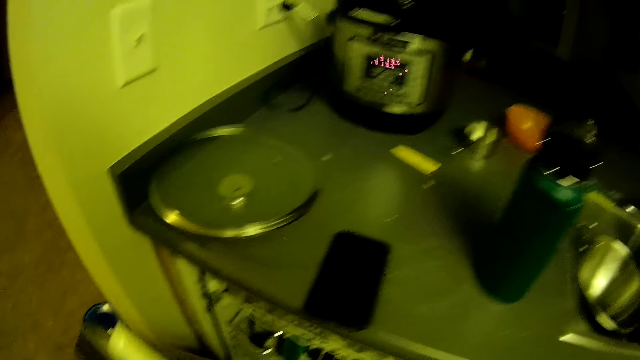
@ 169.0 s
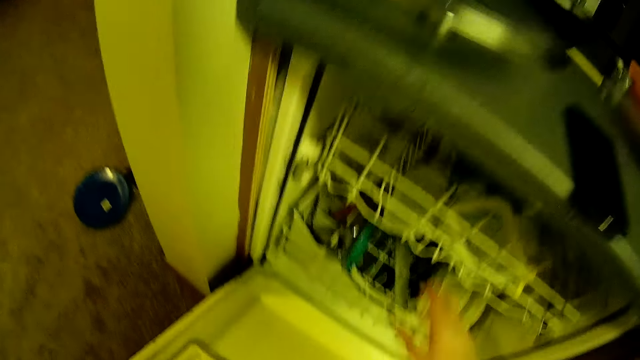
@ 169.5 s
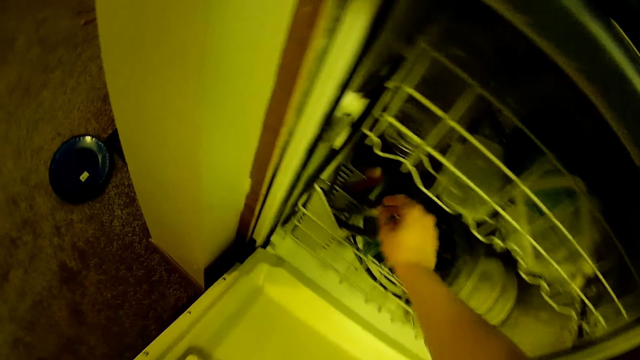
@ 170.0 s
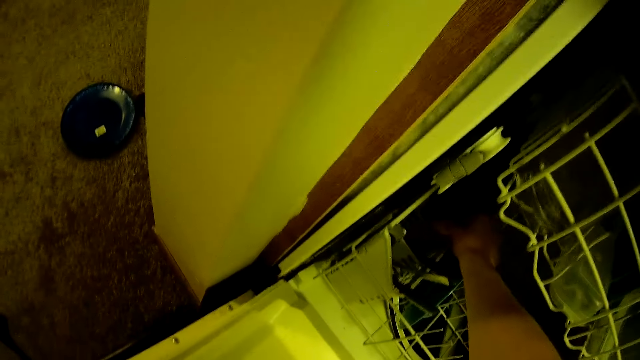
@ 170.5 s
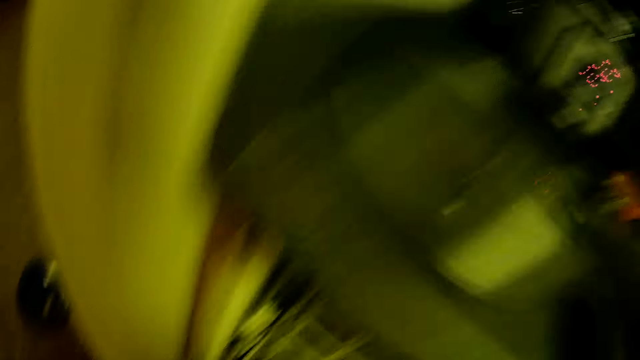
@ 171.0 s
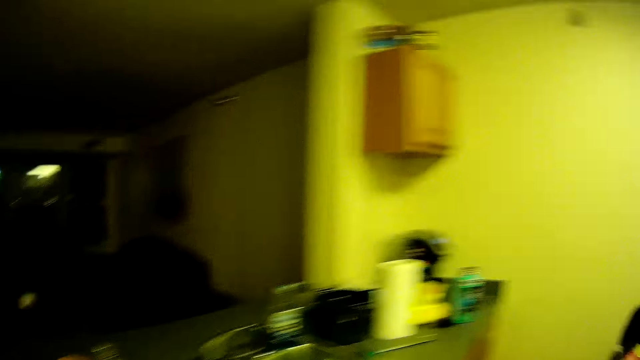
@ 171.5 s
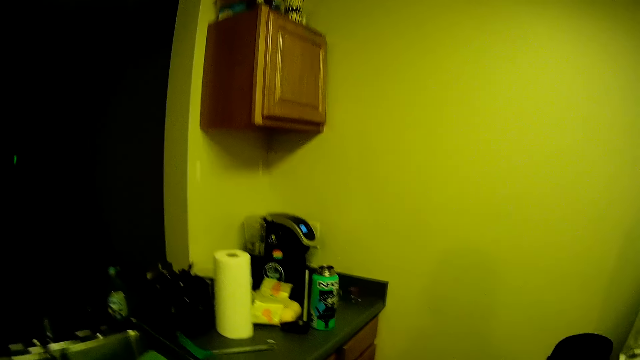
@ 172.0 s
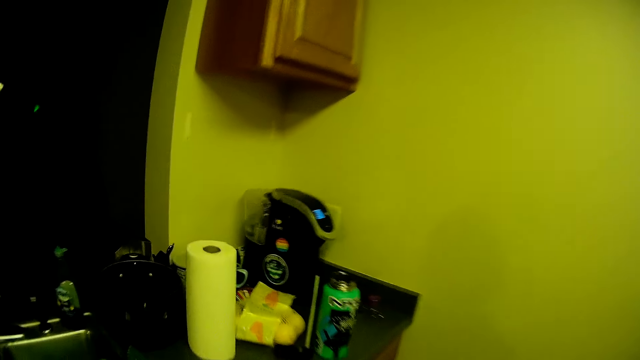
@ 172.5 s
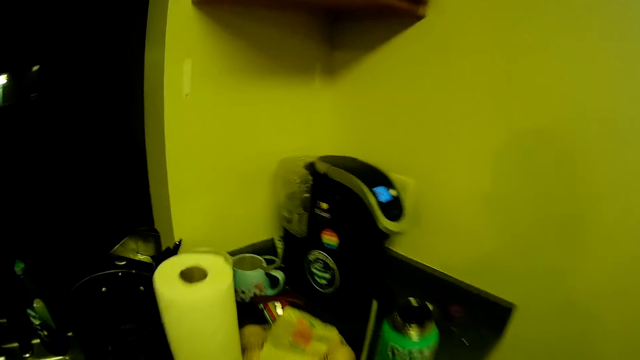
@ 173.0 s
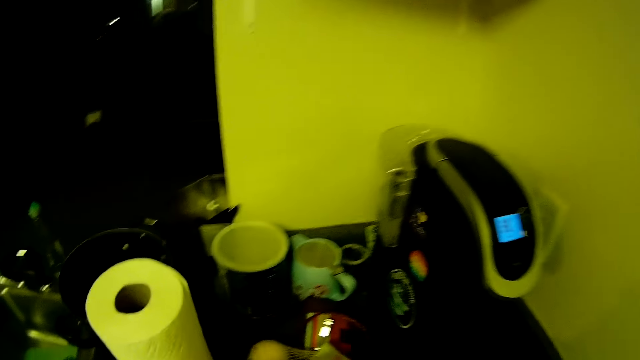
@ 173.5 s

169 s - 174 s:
The camera wearer opens a rack cabinet or dishwasher with her left hand. She picks up a knife from the rack cabinet with her right hand.

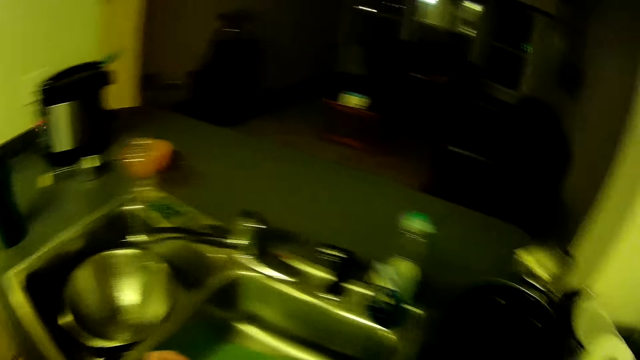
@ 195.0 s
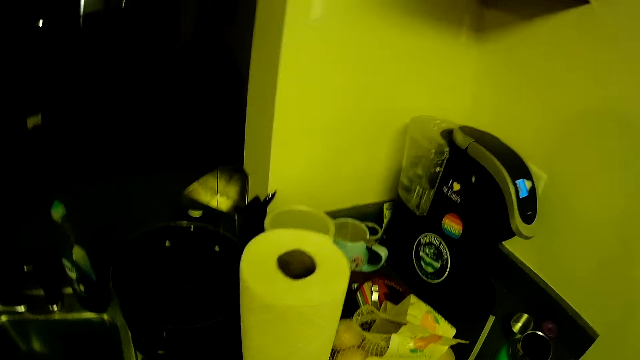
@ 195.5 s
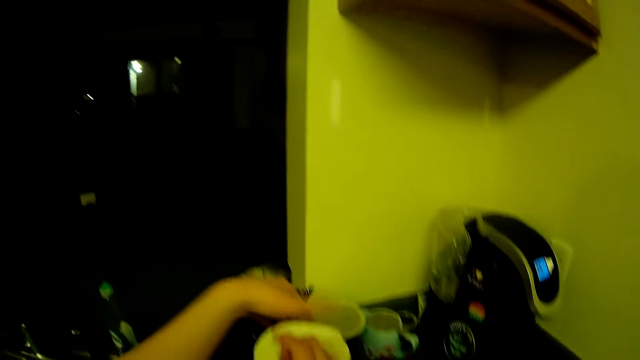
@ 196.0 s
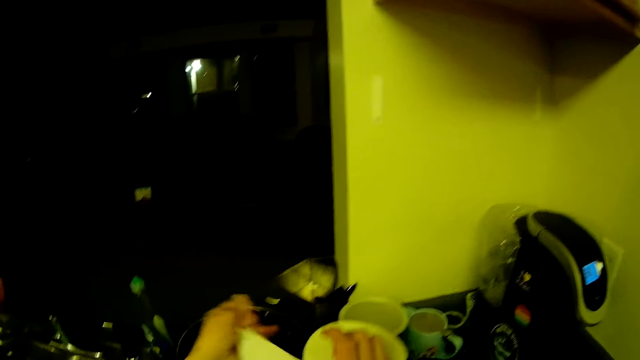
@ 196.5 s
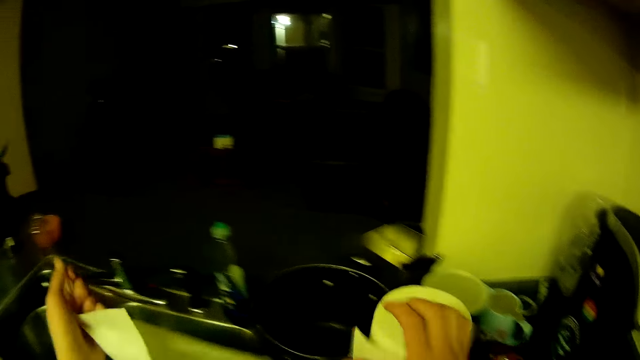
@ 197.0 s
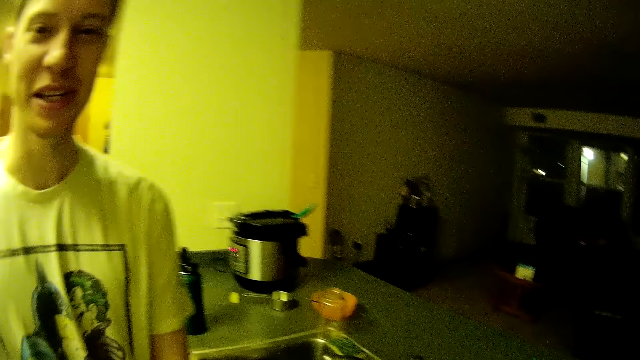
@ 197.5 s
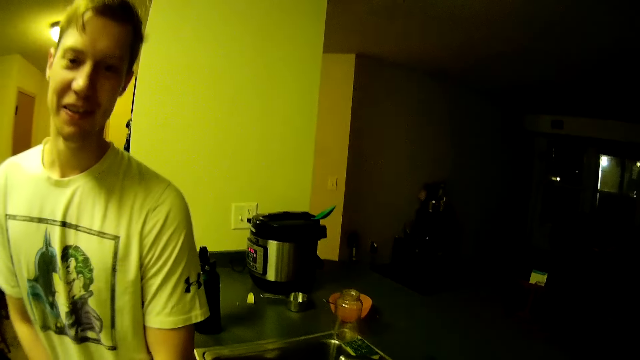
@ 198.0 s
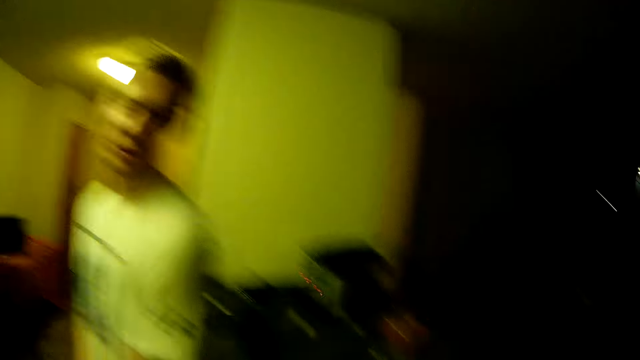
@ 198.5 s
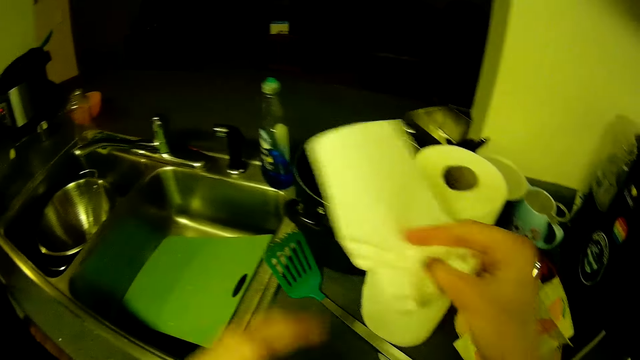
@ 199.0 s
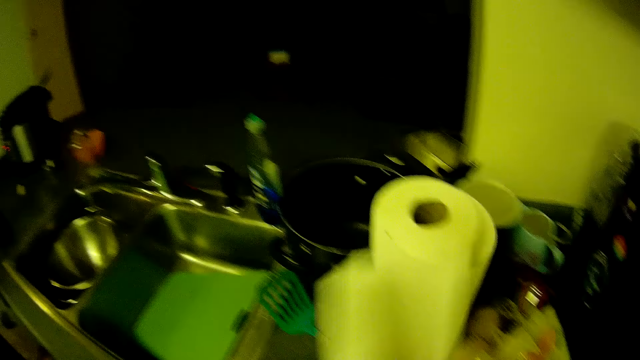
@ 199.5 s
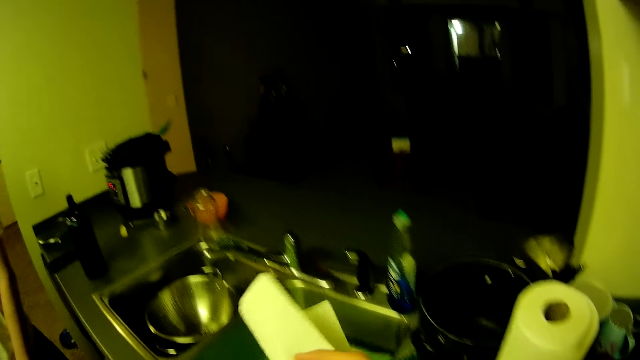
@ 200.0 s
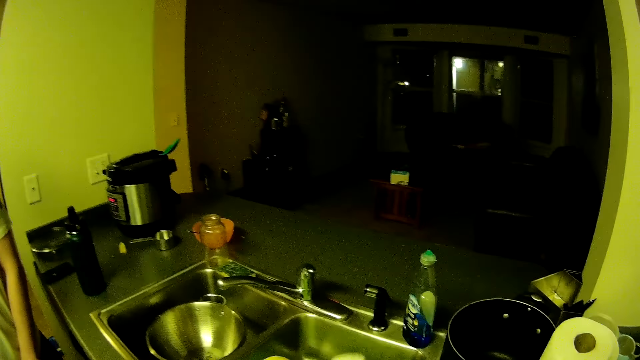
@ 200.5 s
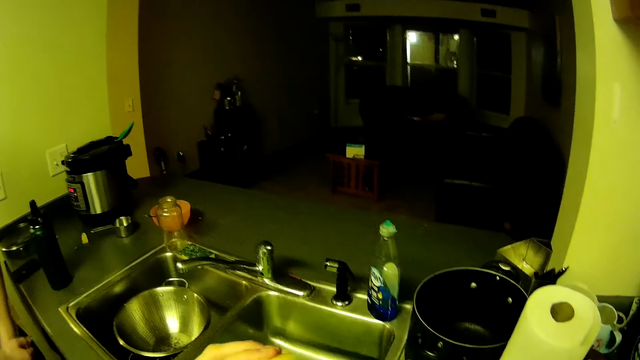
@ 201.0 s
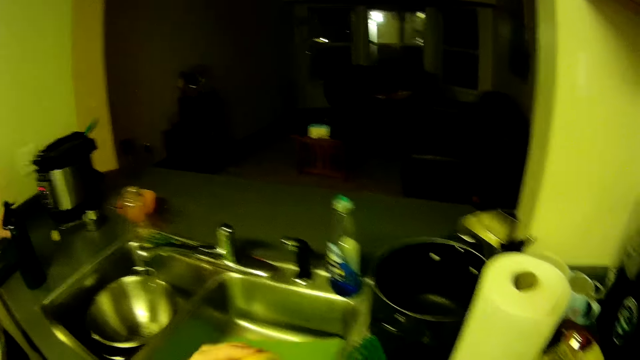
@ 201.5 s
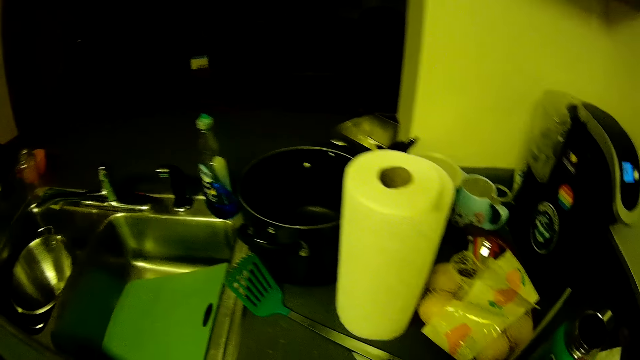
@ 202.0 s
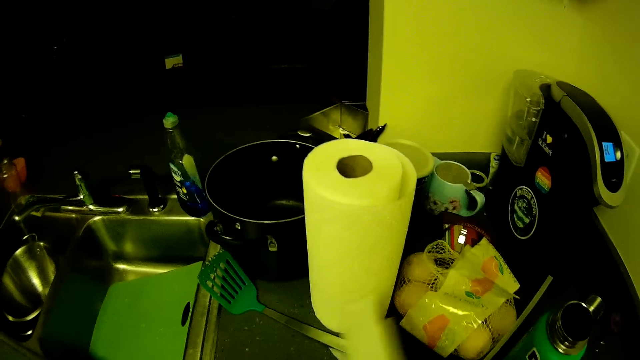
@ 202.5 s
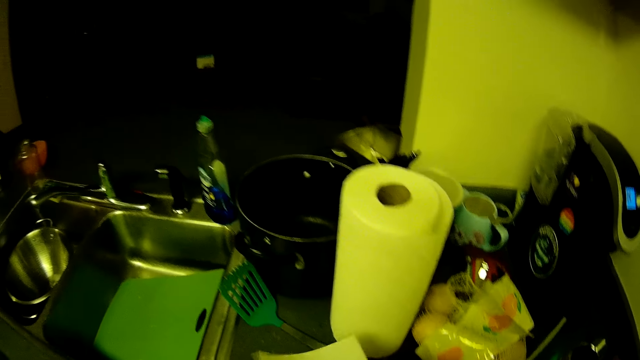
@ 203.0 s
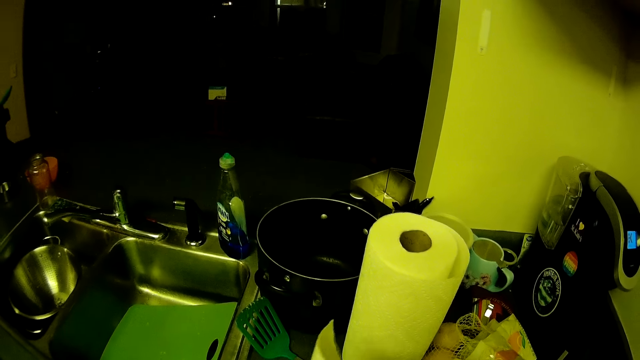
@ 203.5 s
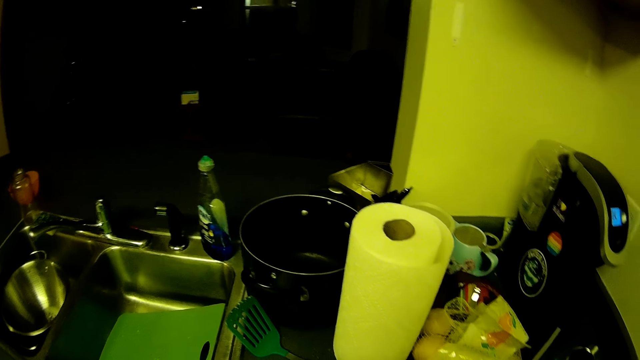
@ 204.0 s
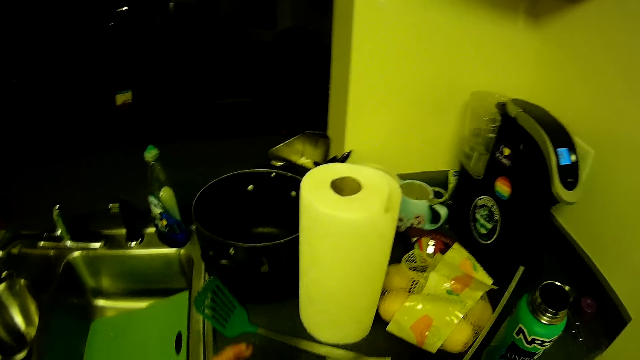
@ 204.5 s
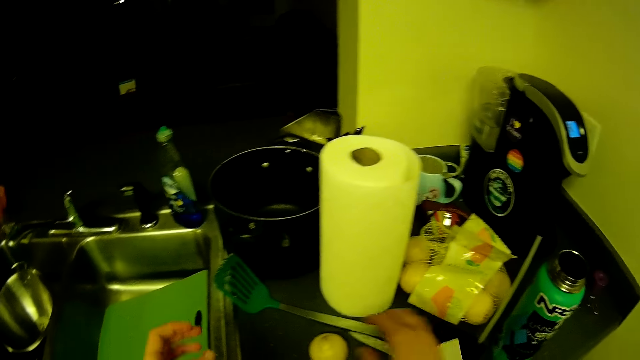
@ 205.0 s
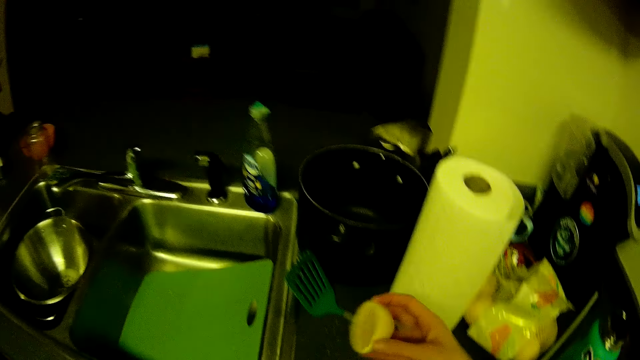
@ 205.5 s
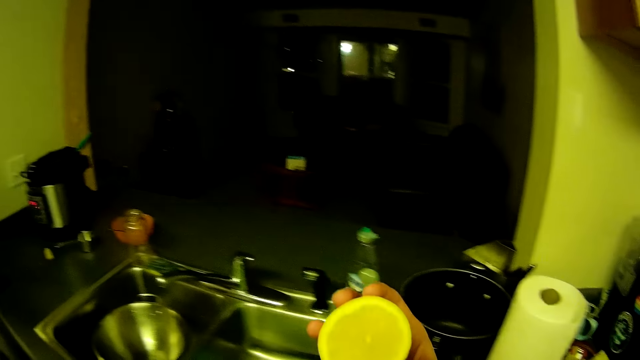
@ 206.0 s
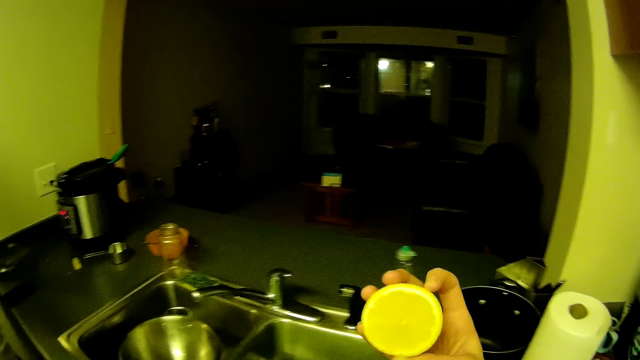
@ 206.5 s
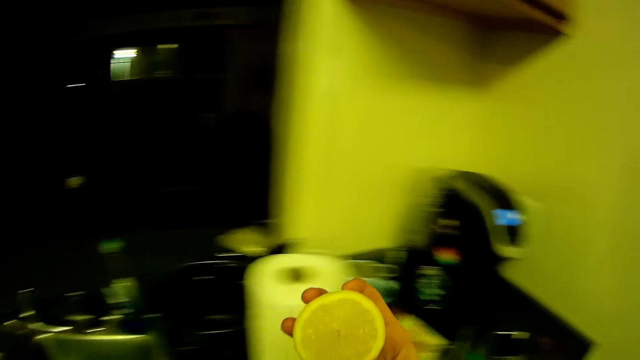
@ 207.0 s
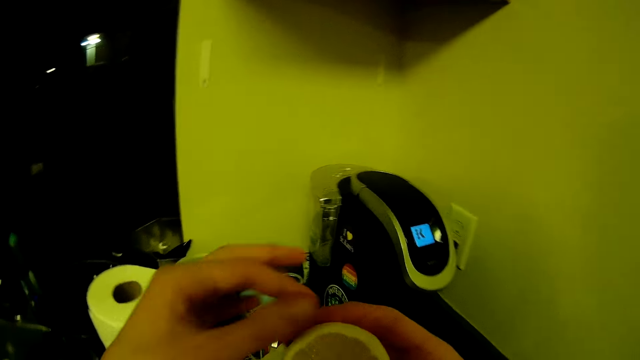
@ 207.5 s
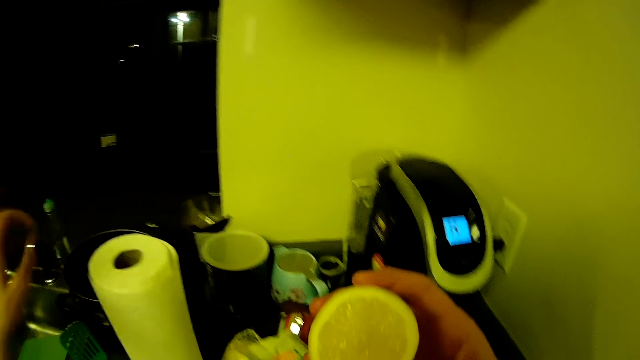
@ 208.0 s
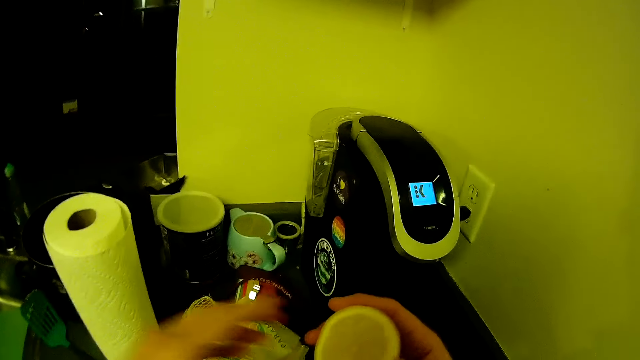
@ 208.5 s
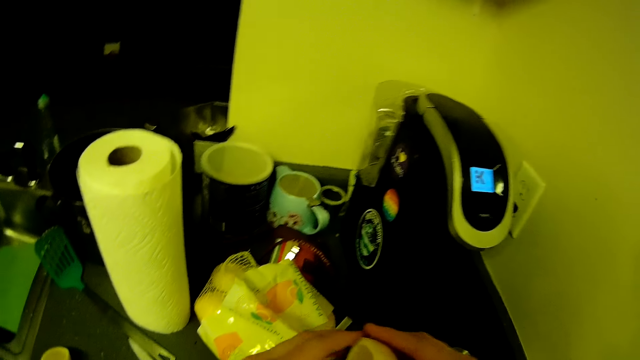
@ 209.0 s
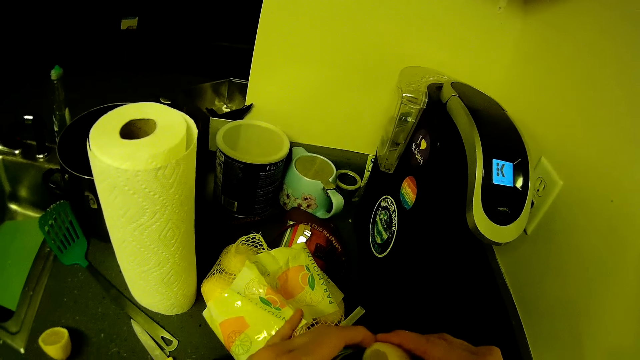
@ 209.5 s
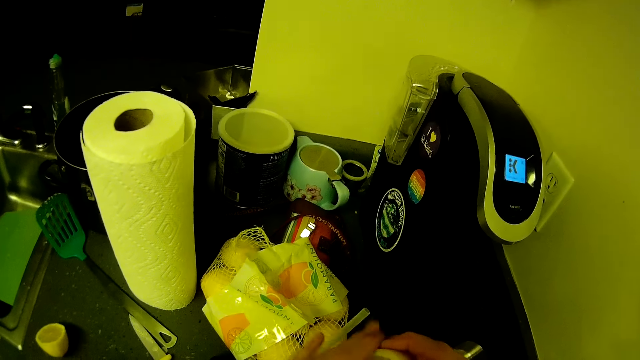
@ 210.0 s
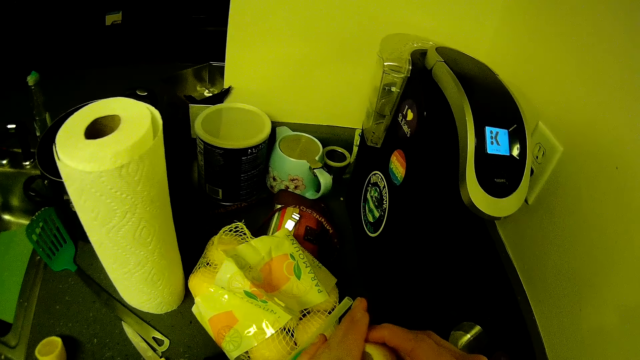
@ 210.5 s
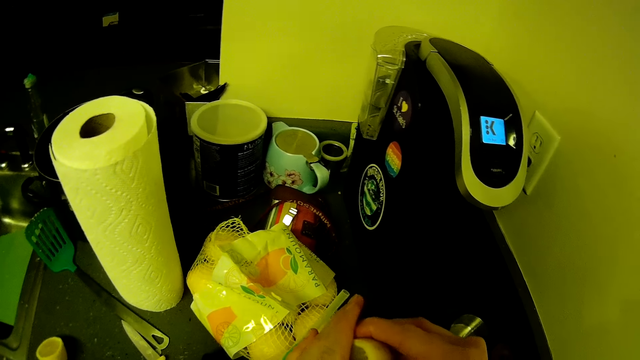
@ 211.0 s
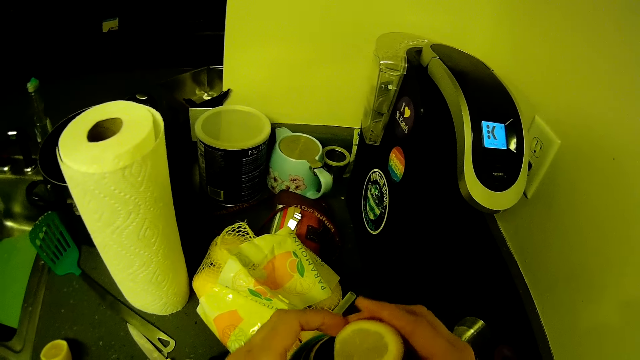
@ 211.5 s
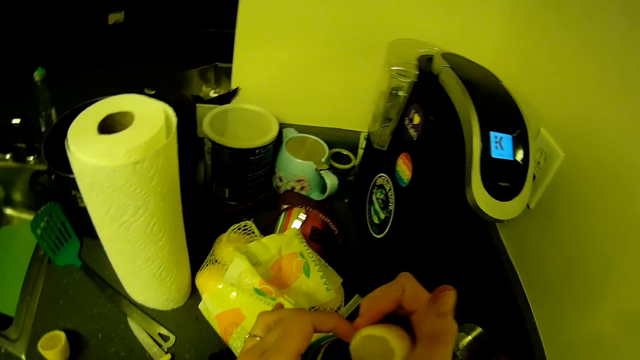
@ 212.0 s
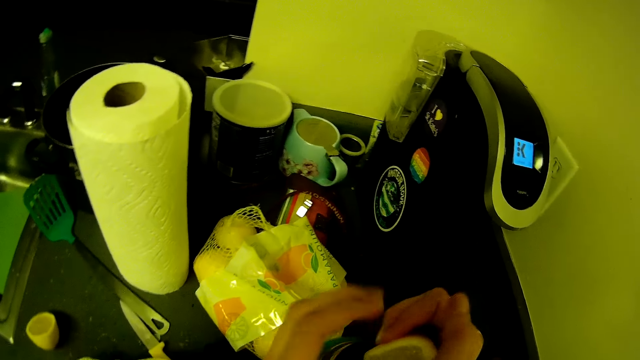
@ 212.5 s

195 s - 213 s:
The camera wearer holds a paper towel on the countertop with her right hand. She cuts the paper towel with her left hand. She cleans both her hands with the paper towel. She cuts the paper towel and wipes her hand with the paper towel. She places the paper towel in her right hand on the countertop. She picks up the lemon from the countertop with her right hand. She touches the lemon in her right hand with her left hand and wipes the lemon with a finger. She squeezes the lemon into the bottle on the countertop with both her hands.
